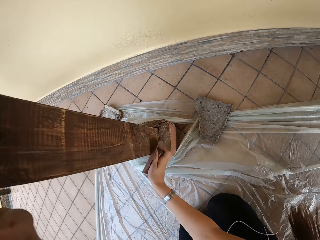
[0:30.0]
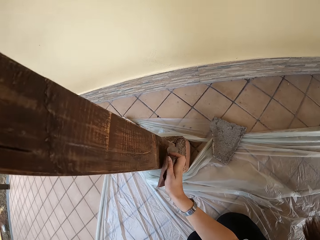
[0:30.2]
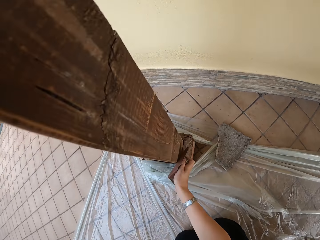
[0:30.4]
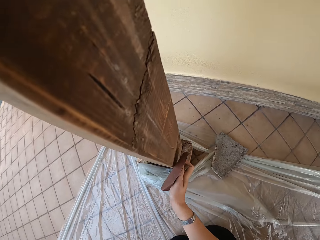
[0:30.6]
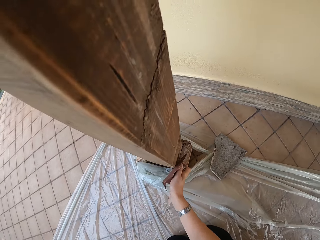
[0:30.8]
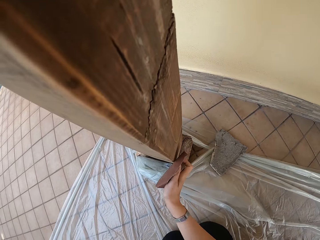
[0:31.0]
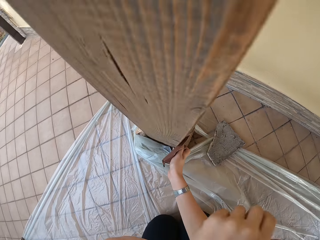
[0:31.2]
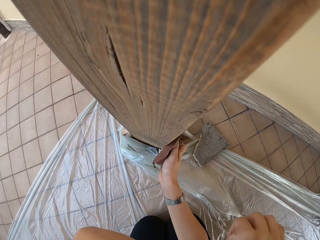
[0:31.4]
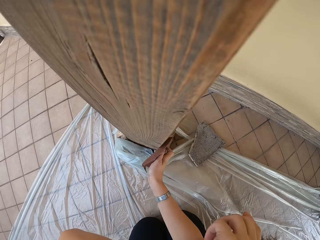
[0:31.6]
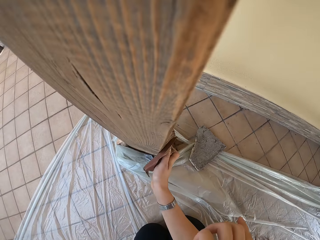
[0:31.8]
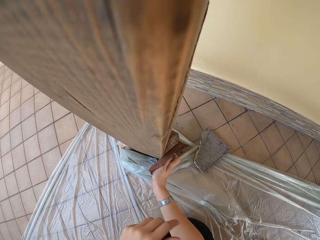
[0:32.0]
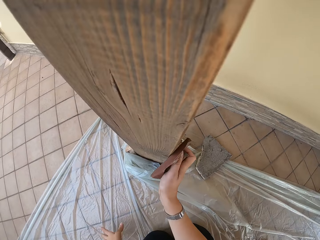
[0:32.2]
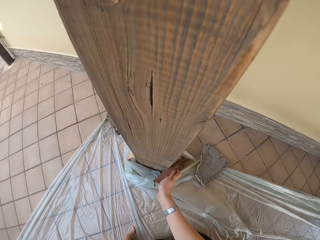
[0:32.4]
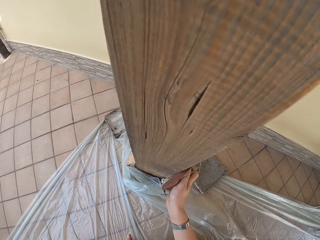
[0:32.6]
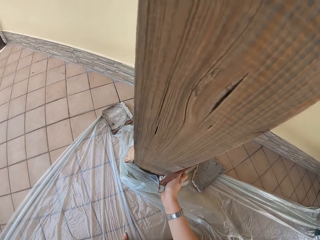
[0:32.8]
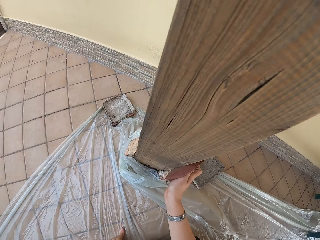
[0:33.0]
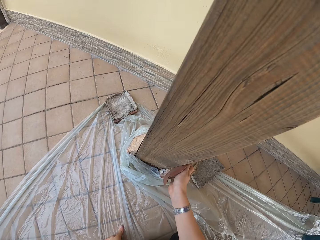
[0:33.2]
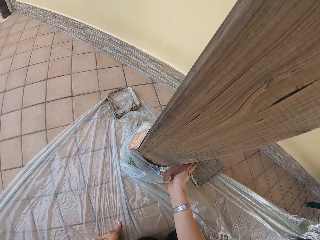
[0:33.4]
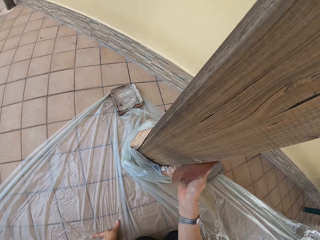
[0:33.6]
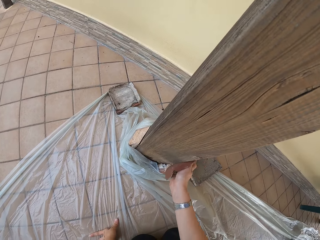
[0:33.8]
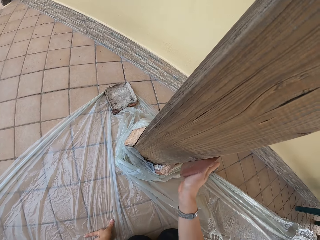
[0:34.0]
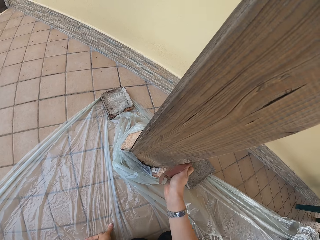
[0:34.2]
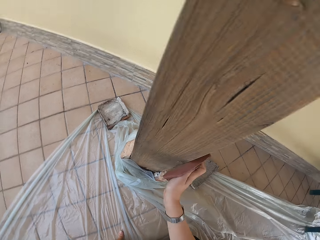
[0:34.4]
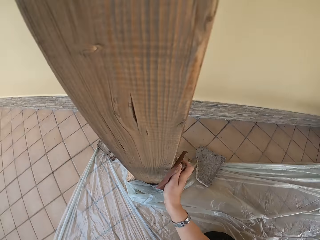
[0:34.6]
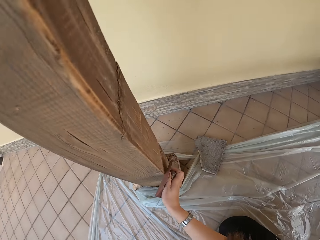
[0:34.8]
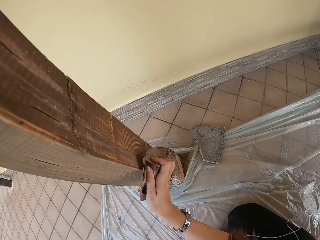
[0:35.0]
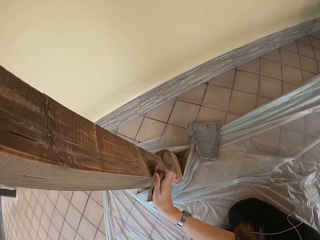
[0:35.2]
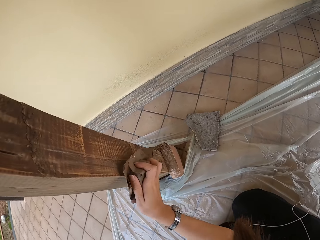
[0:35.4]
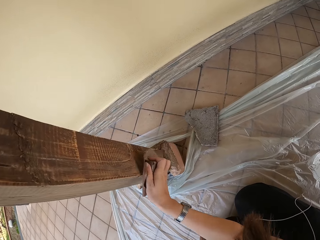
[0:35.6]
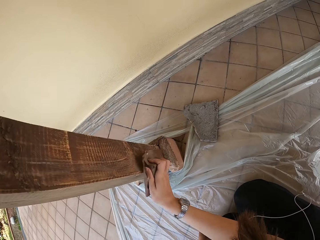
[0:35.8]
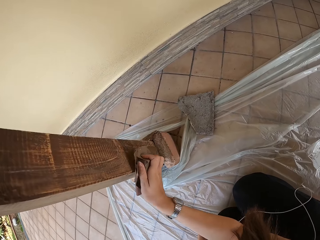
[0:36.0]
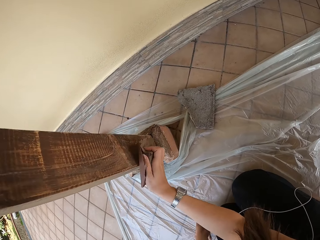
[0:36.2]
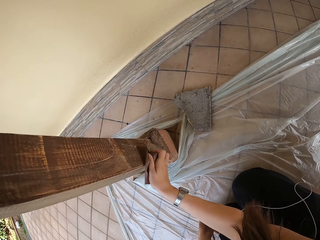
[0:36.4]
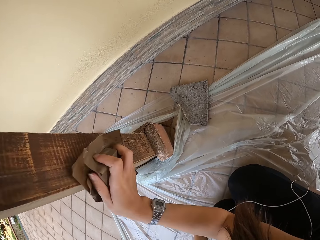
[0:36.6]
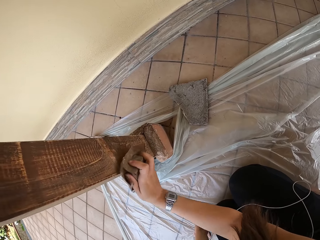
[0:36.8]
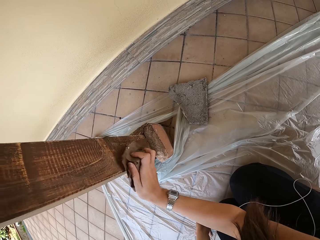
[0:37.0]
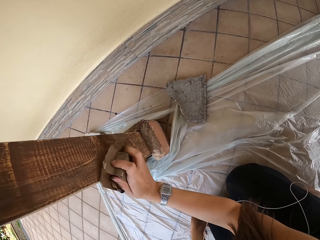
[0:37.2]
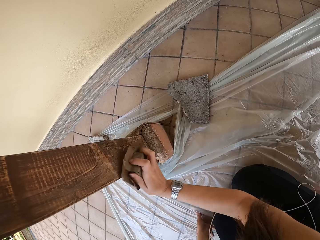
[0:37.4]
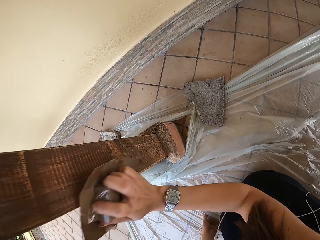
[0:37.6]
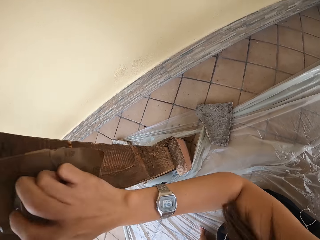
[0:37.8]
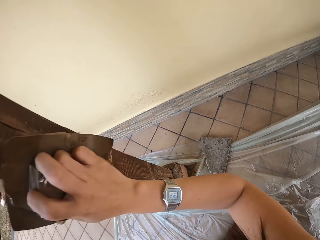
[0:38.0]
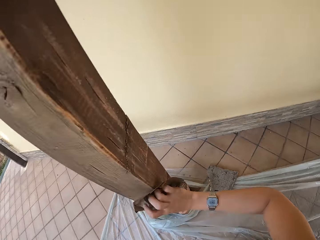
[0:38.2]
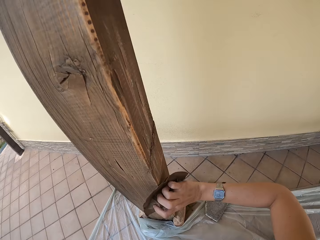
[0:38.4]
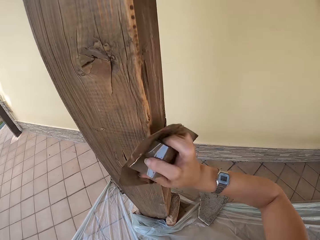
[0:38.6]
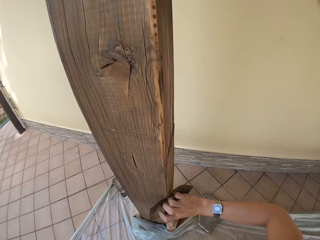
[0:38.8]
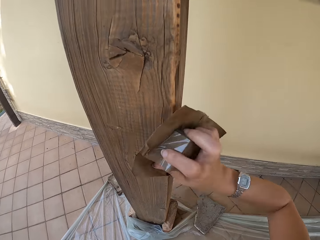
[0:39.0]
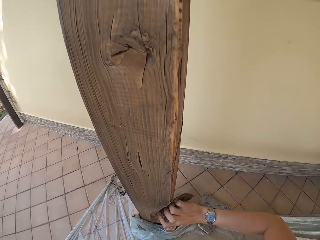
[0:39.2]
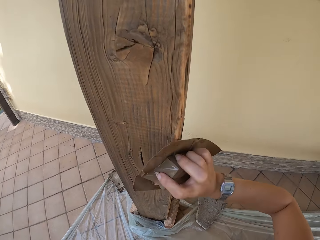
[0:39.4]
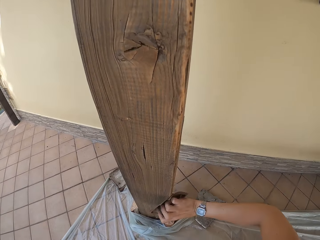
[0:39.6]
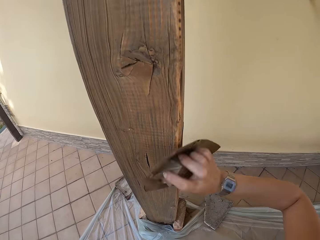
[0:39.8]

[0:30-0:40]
The camera wearer touches her face with her left hand. She places her left hand on the floor.

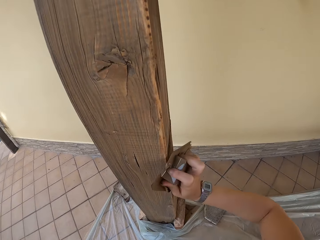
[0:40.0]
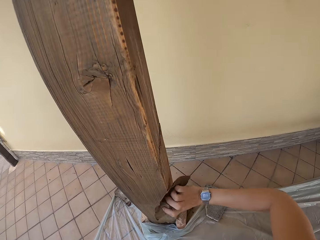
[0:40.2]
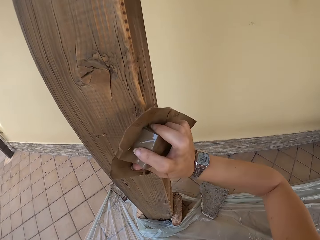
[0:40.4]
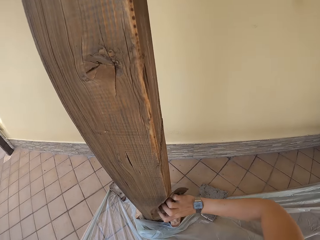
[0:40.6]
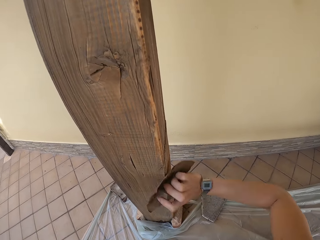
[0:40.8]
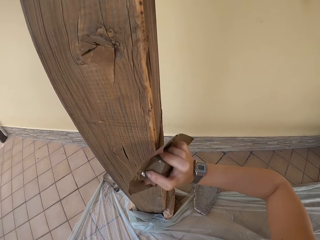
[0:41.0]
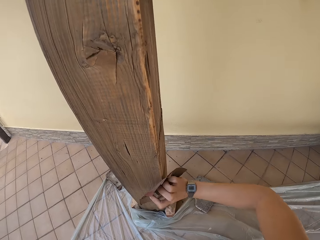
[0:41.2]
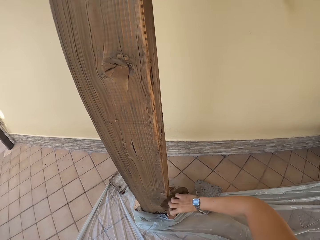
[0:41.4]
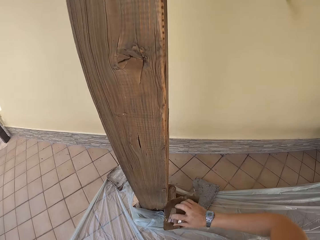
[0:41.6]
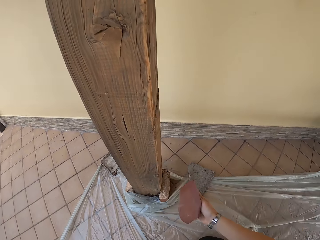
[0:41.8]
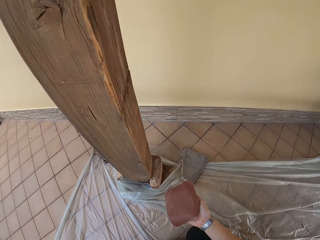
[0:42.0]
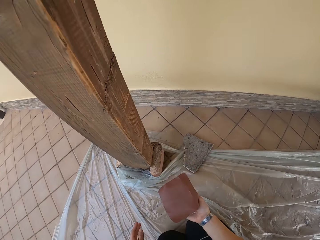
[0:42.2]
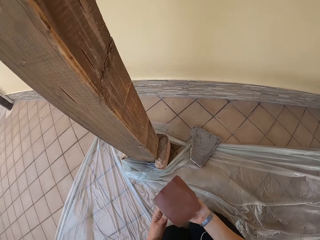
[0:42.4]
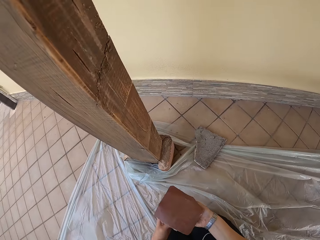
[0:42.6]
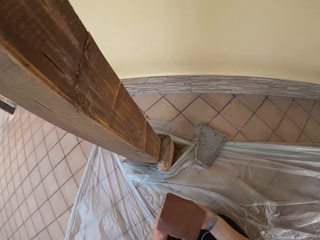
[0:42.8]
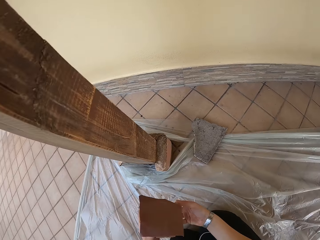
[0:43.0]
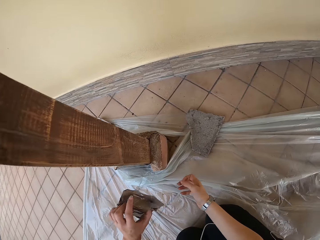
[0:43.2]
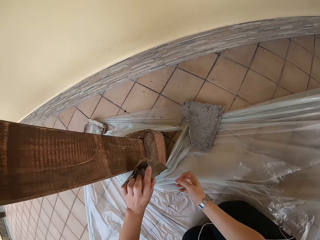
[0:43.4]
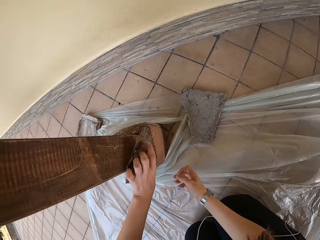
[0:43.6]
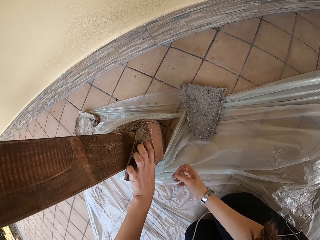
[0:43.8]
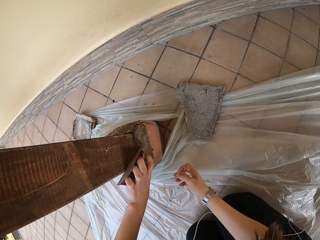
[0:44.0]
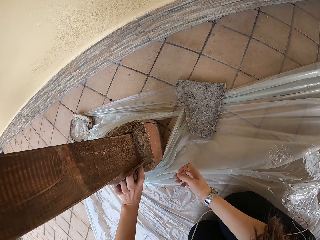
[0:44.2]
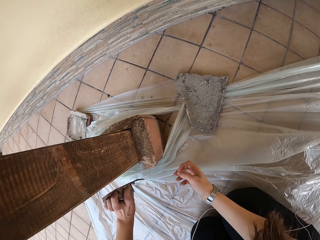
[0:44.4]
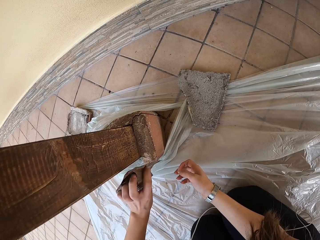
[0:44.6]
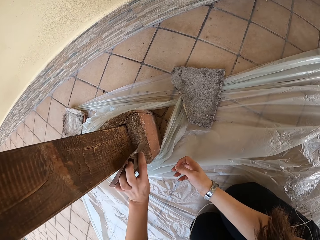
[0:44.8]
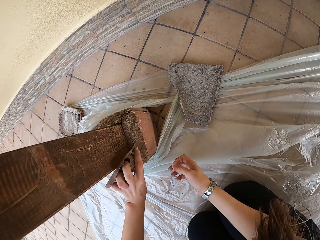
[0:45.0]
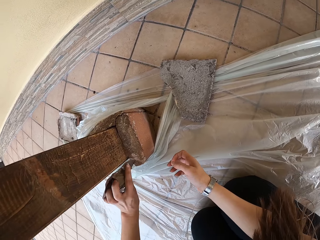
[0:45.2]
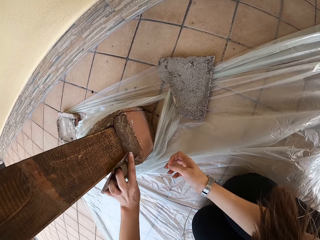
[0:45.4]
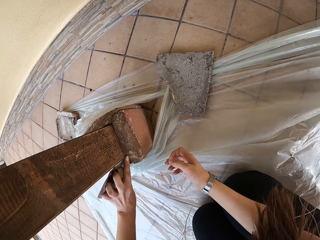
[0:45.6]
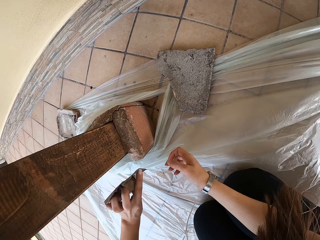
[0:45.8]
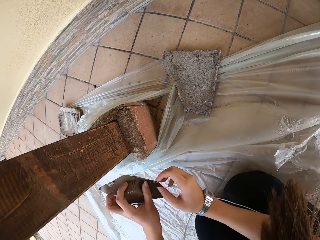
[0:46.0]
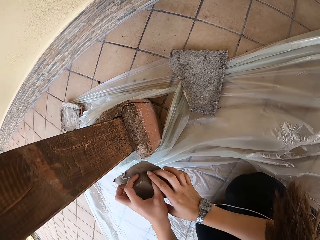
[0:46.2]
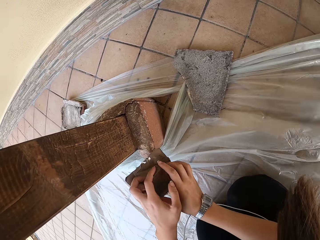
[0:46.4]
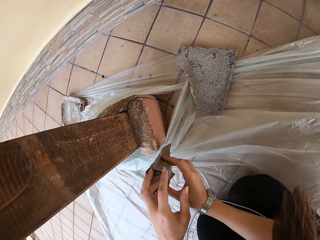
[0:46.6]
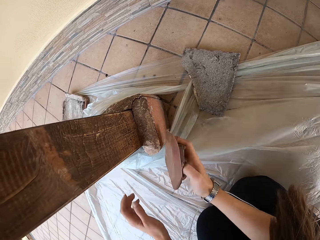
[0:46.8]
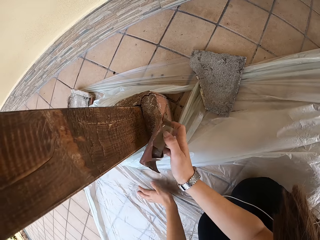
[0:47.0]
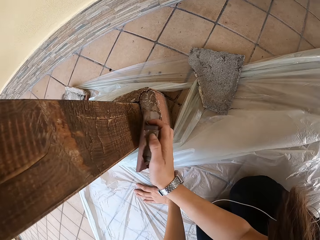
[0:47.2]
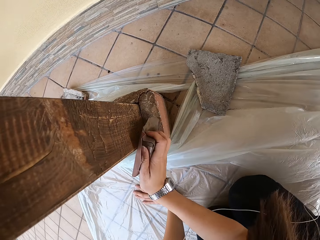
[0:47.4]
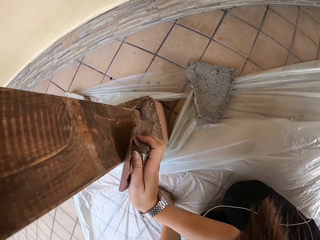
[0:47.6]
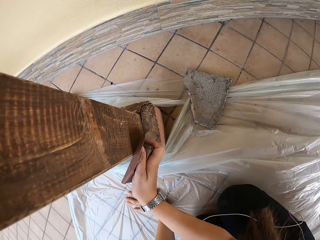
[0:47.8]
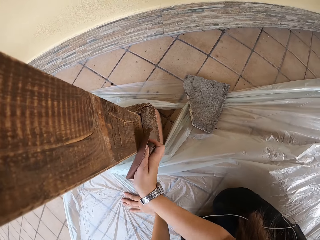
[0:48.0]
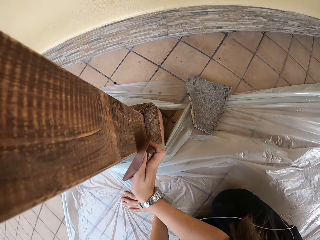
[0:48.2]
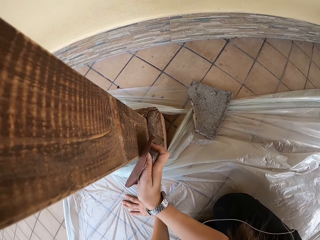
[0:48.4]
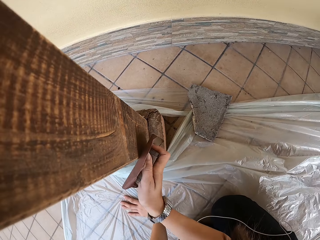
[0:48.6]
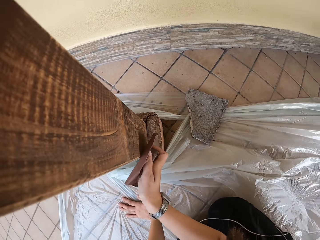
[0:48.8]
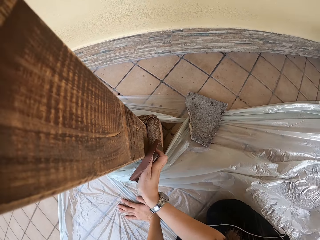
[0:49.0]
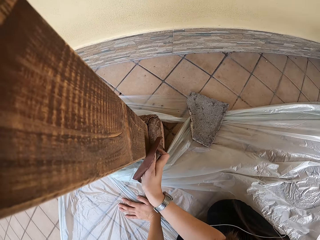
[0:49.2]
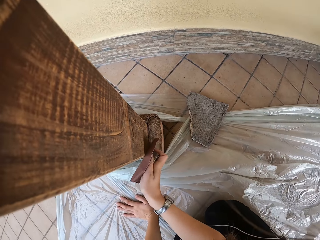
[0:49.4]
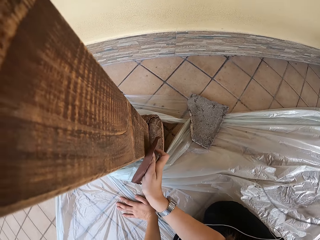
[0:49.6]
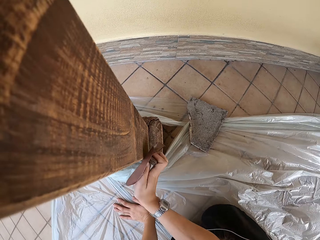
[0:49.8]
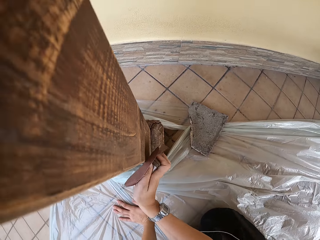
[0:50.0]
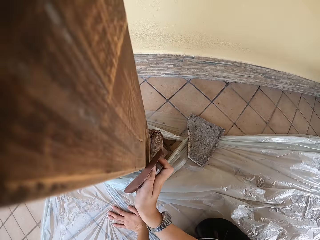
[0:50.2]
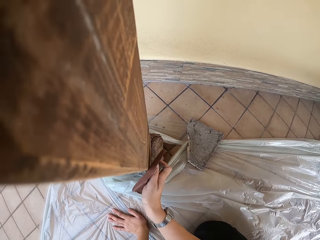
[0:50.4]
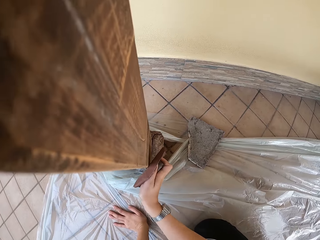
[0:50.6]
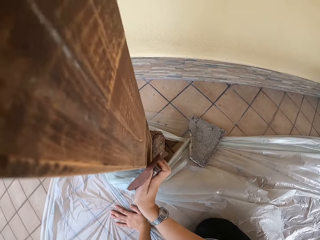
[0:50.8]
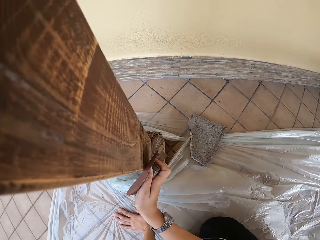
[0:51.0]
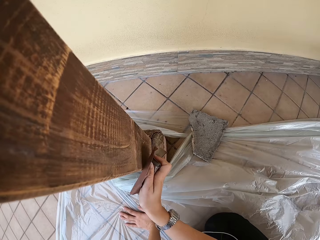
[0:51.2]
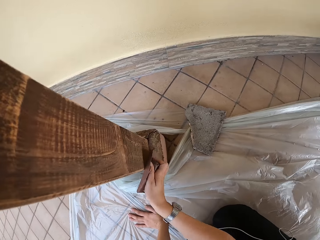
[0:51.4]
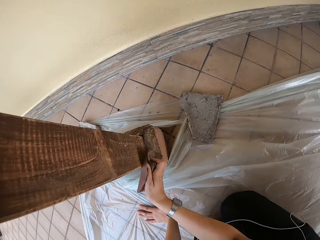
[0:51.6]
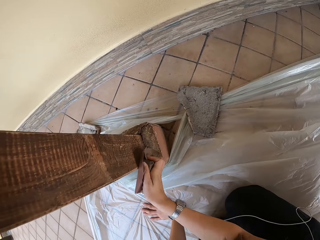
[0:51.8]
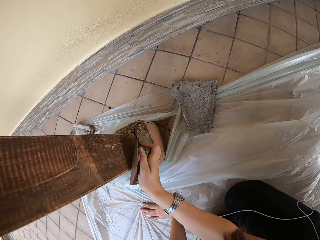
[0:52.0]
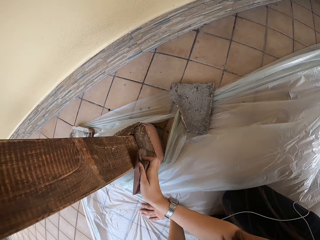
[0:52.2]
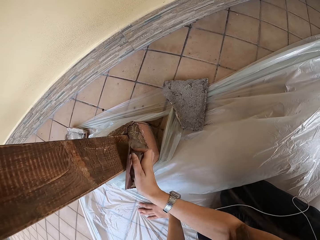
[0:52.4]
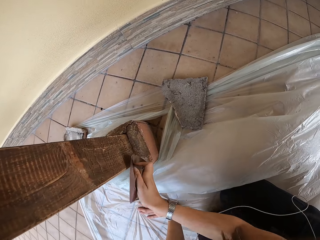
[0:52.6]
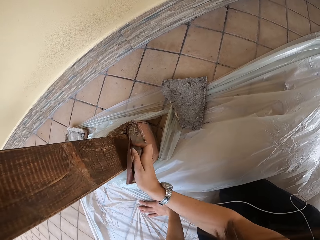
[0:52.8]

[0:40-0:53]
The camera wearer pauses. She transfers the sandpaper from her right hand to her left hand. She smoothens the pillar with the sandpaper on her left hand. She transfers the sandpaper from her left hand to her right hand. She holds the sandpaper with both hands. She places her left hand on the floor. She smoothens the pillar with the sandpaper on her right hand.
